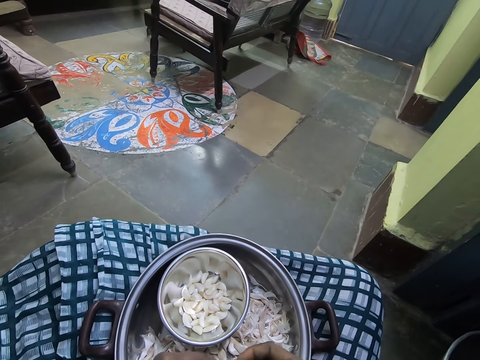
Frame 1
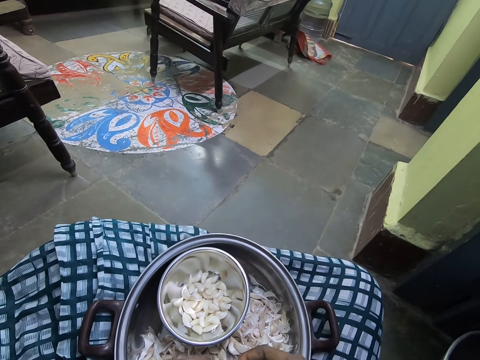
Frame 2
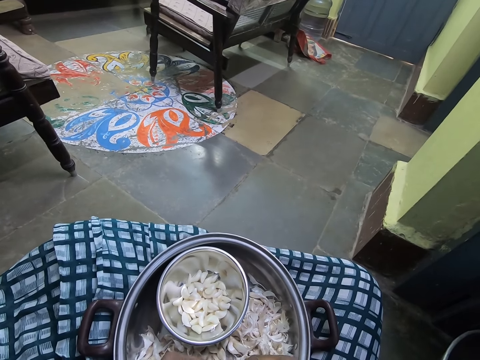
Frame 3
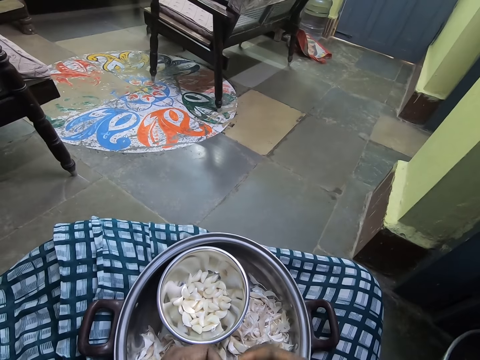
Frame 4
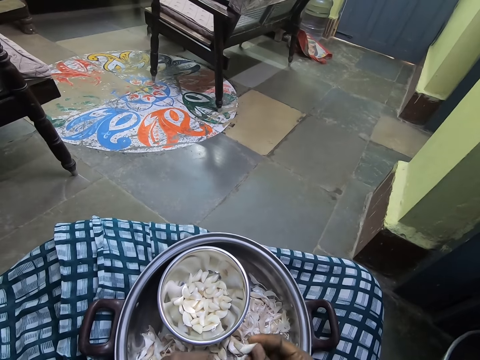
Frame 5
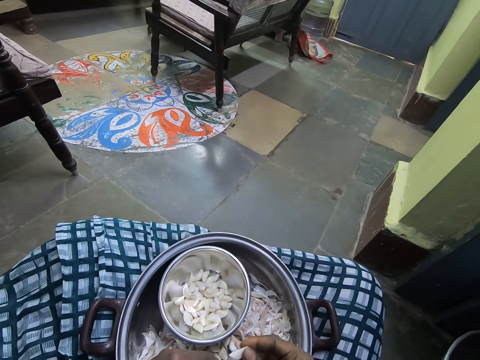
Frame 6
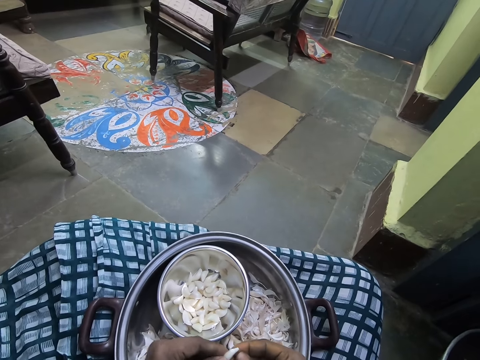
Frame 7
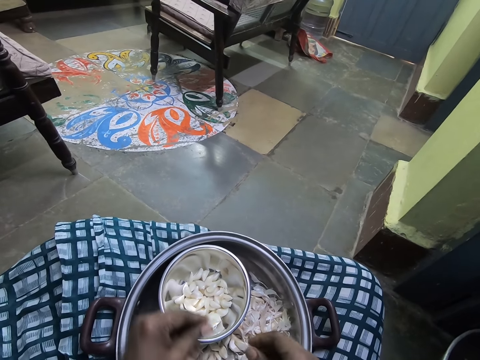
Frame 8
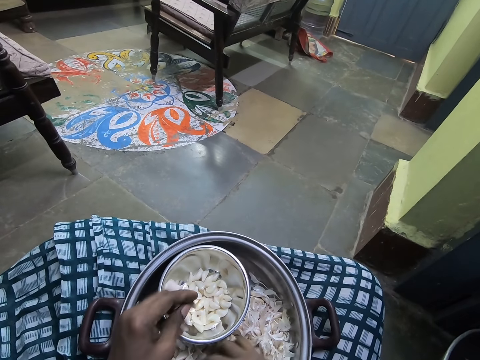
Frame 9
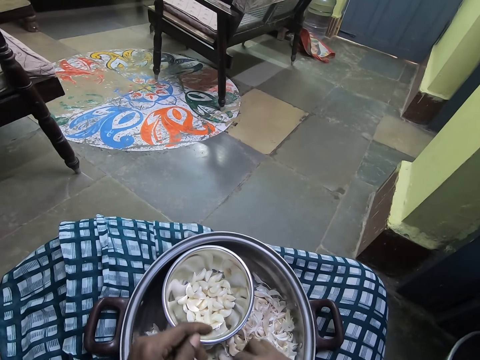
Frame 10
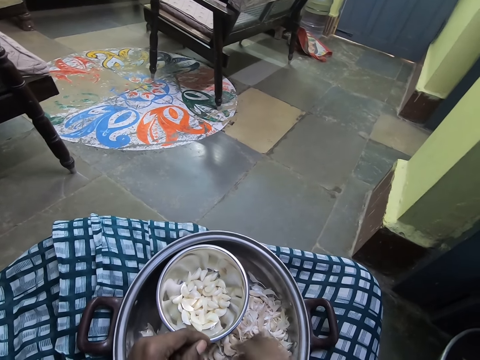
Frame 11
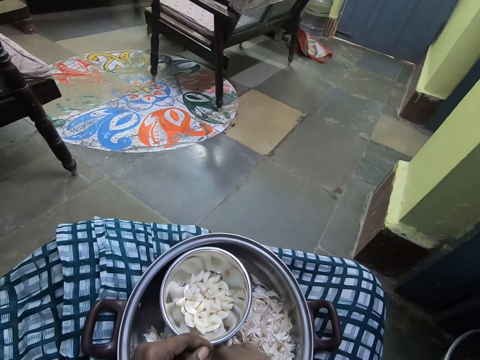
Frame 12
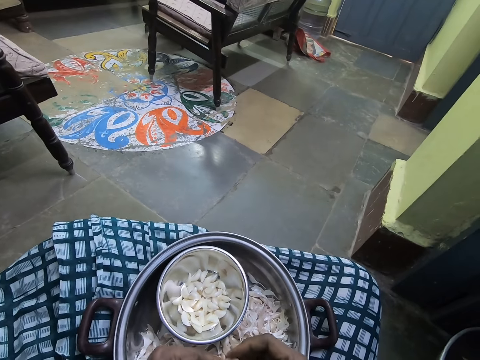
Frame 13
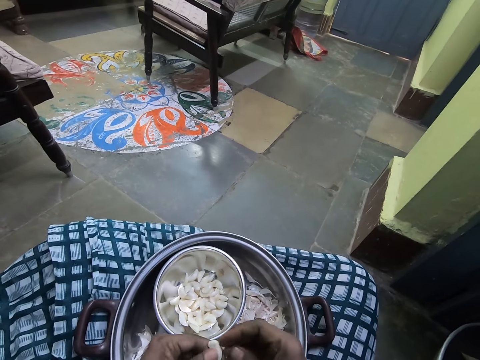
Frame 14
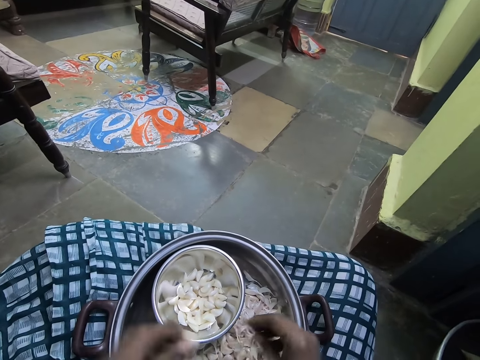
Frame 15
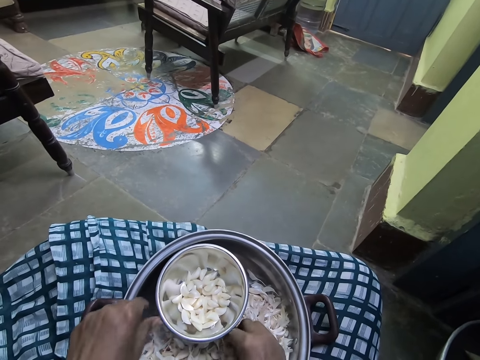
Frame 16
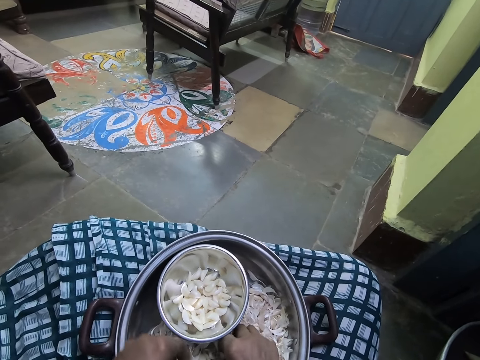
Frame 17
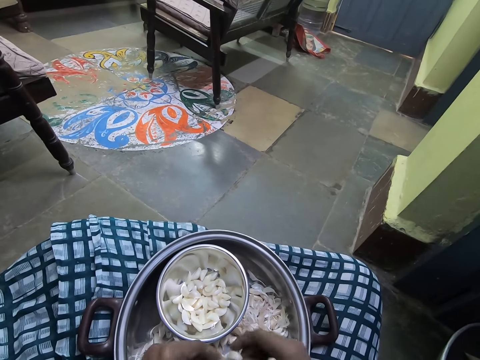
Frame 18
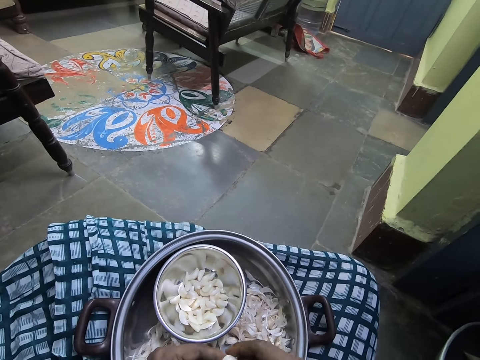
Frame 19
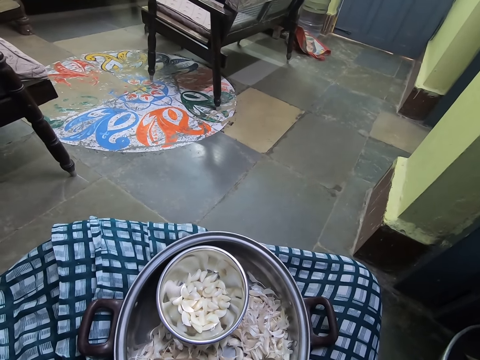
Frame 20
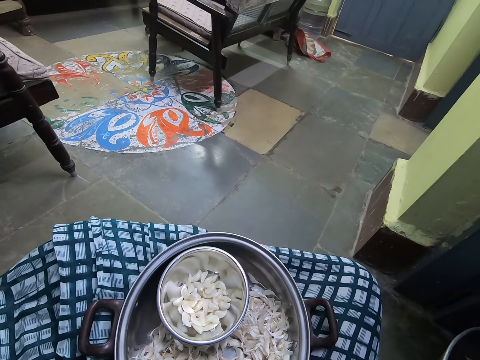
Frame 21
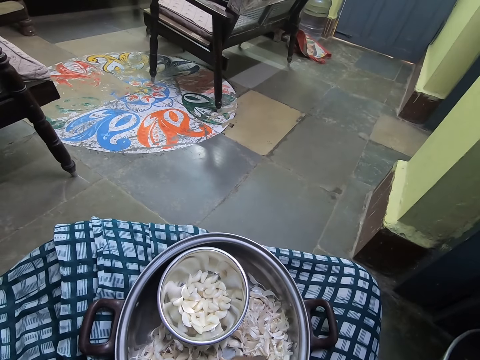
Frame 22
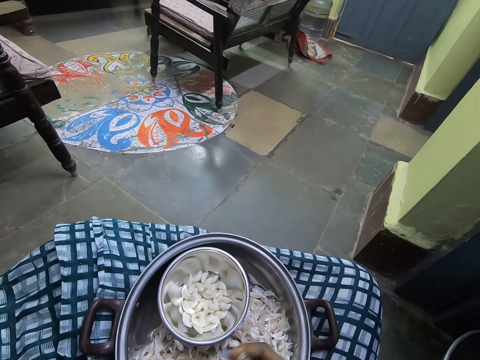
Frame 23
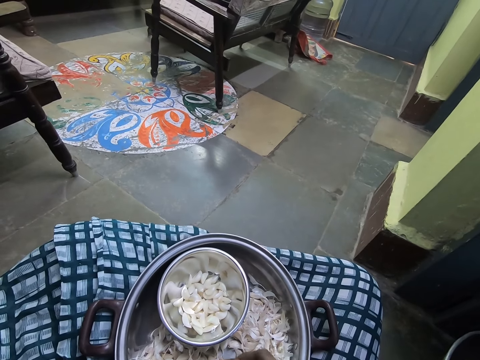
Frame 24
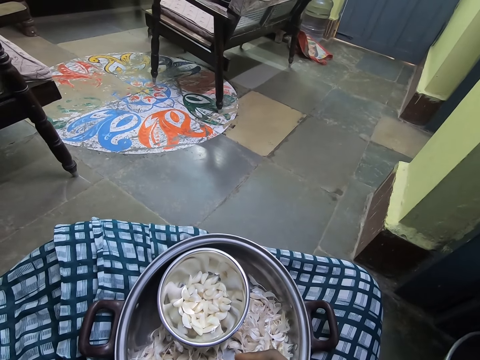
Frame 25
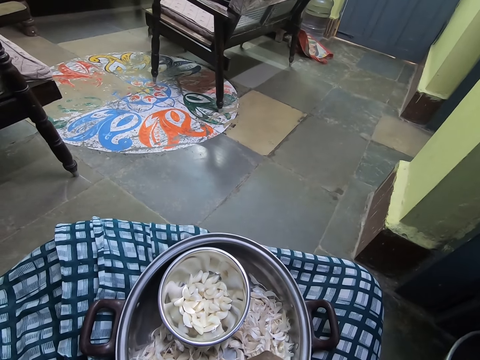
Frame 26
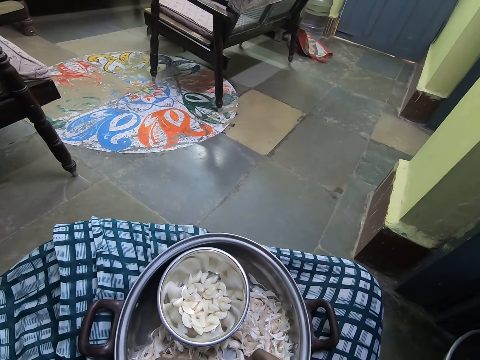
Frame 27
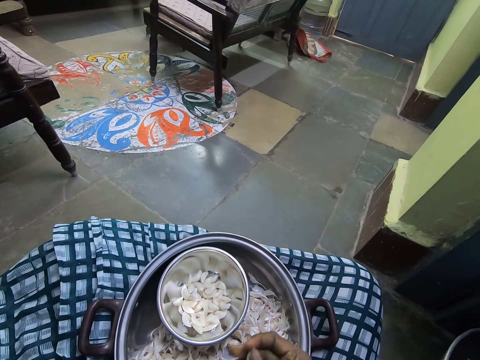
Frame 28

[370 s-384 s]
The camera wearer throws a garlic in the bowl. They pick up a garlic from the pot. They peel the garlic with both hands. They put a garlic in the pot. They pick up a garlic from the pot. They peel the garlic.

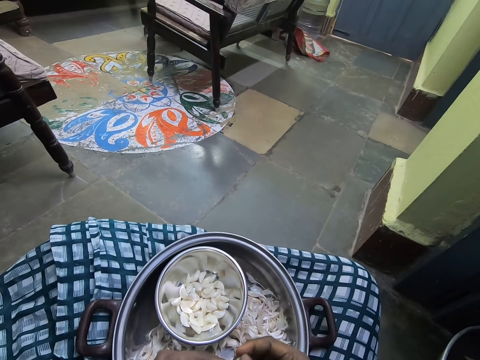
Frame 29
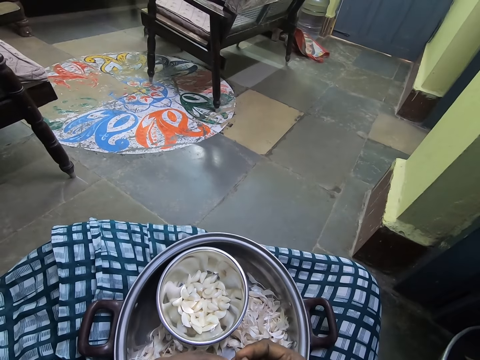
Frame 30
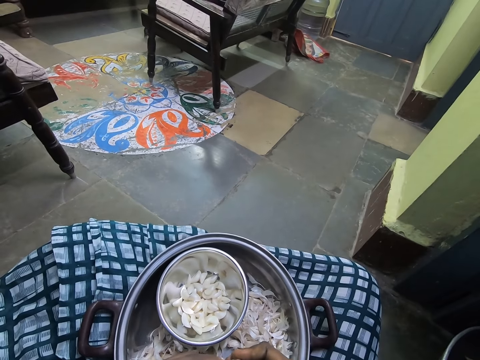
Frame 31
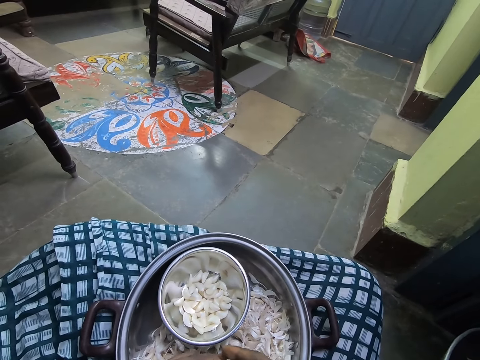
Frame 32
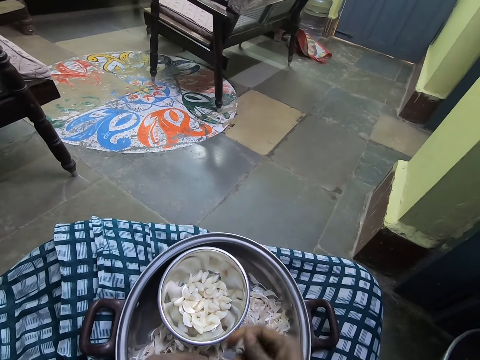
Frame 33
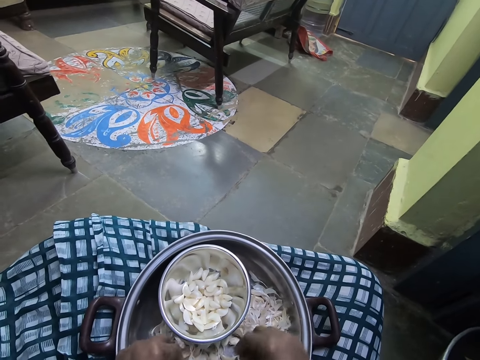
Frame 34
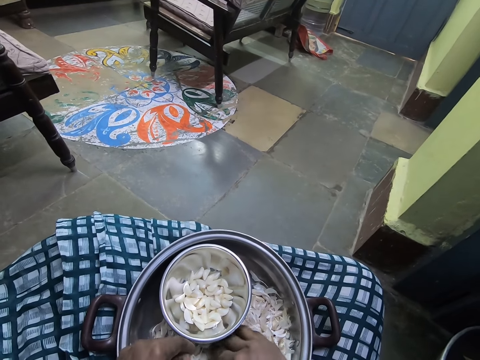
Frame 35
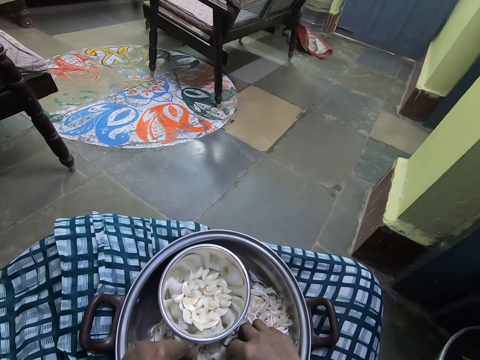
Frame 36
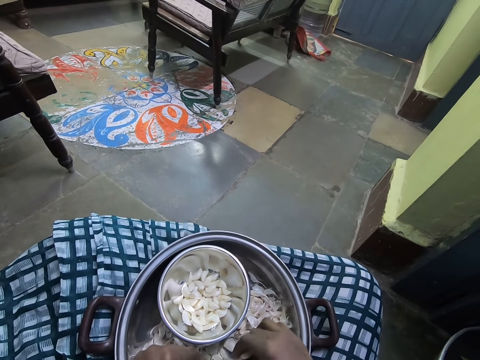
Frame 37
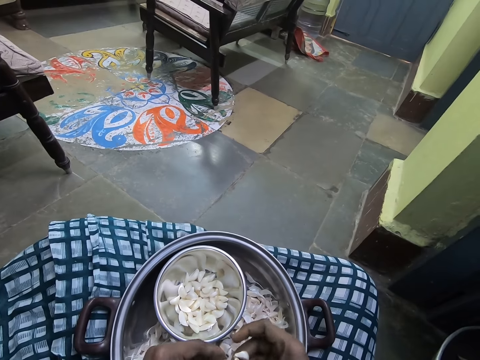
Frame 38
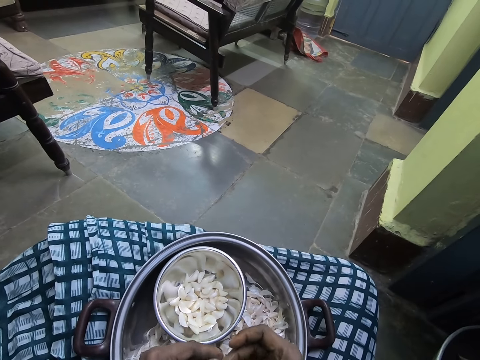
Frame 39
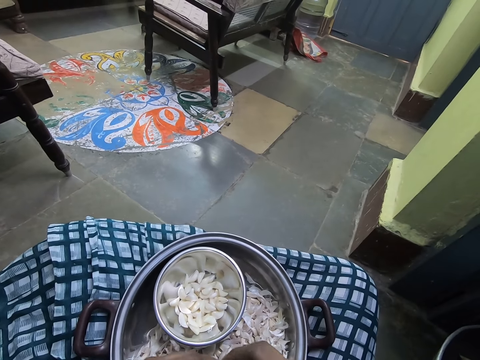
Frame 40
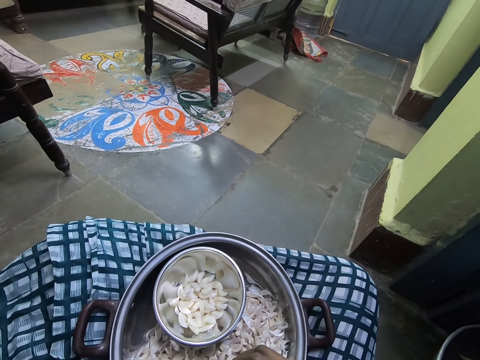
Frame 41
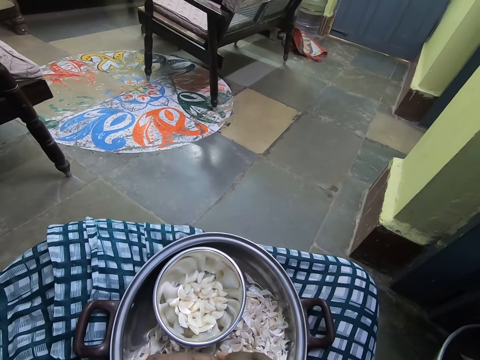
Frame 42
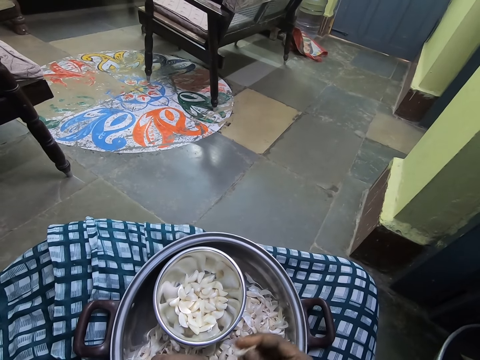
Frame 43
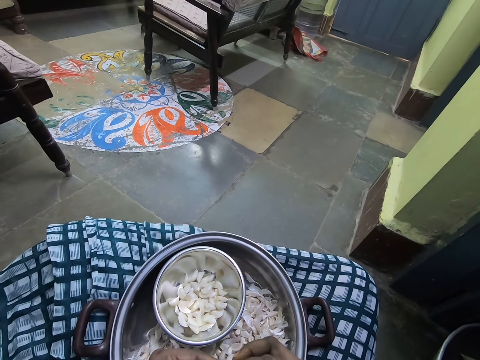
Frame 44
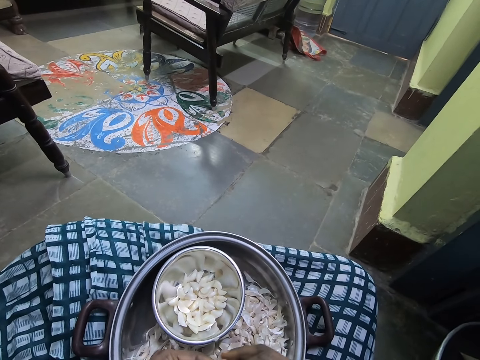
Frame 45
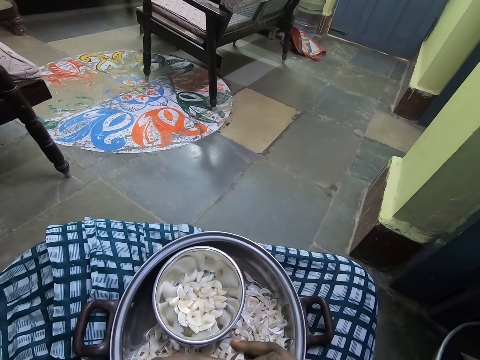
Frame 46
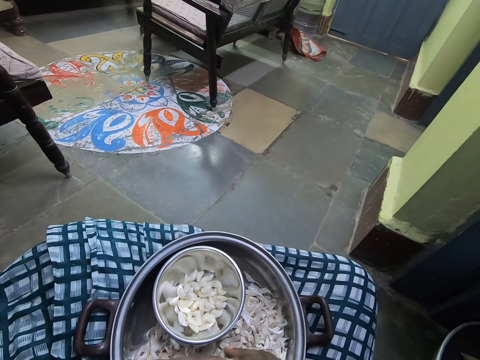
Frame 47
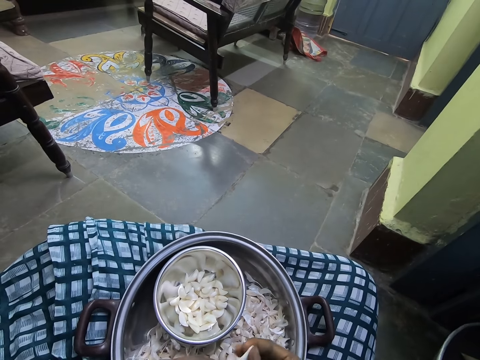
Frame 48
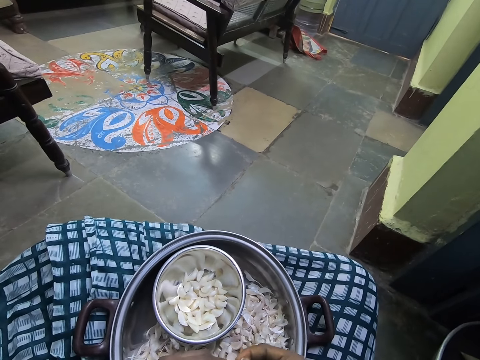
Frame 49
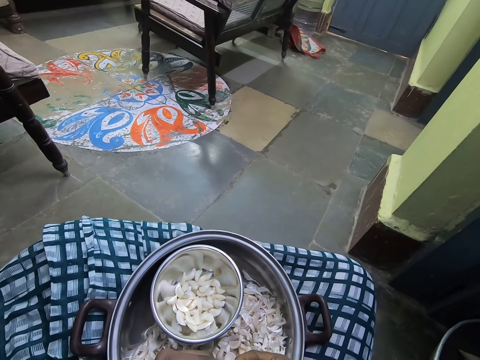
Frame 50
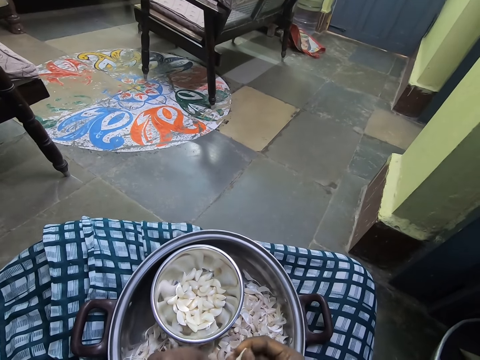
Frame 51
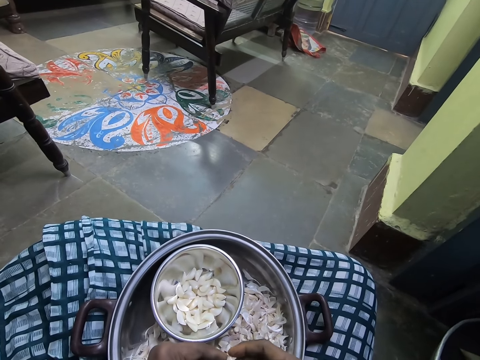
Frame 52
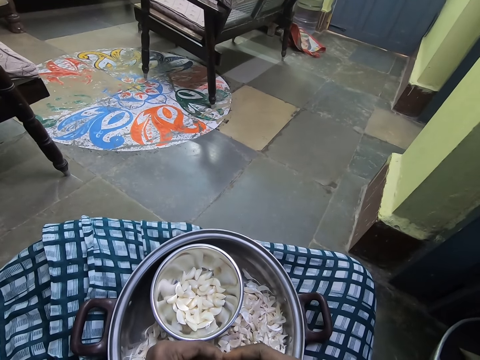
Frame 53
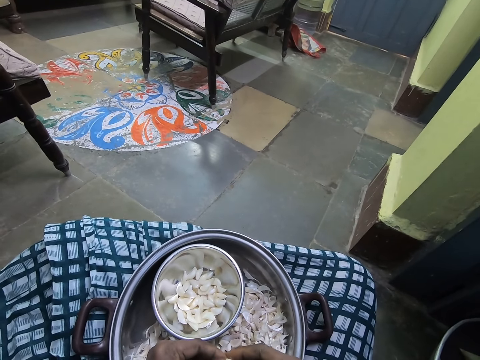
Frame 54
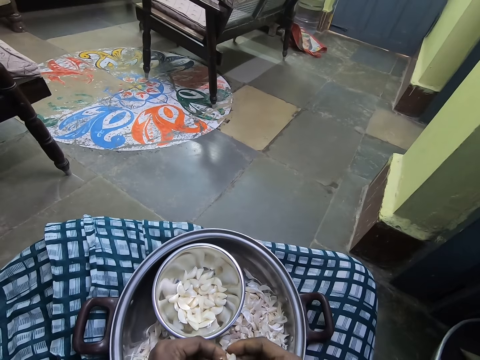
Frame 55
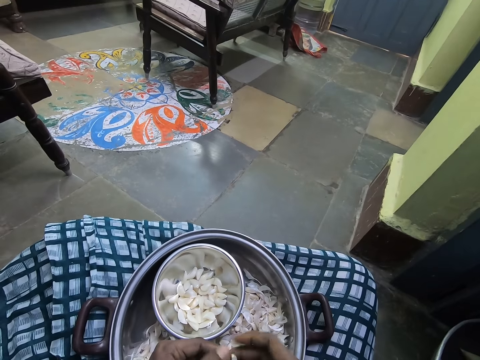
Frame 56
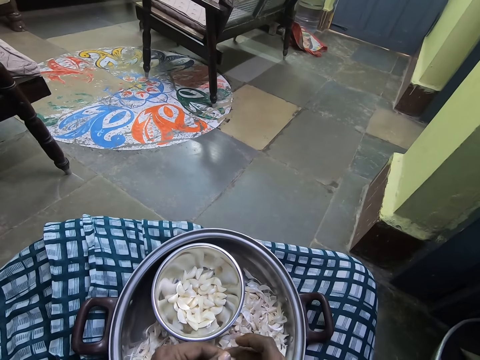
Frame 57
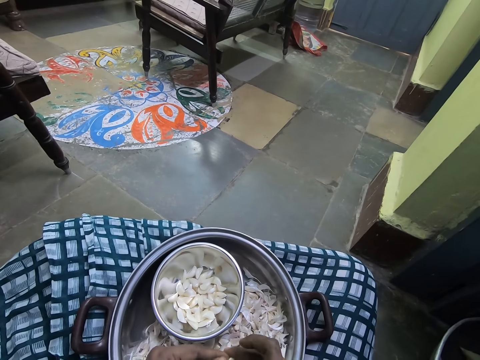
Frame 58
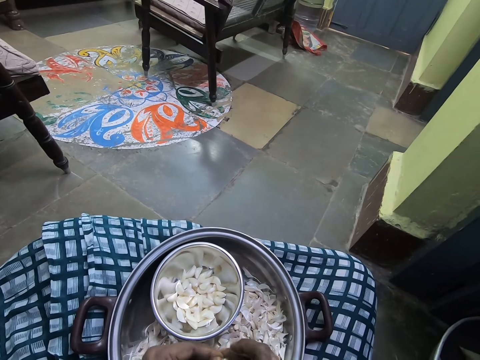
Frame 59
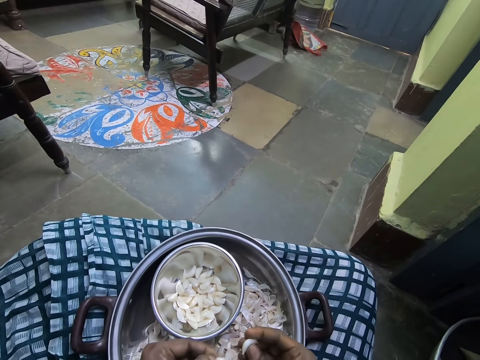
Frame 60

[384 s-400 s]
The camera wearer throws a garlic in the bowl. He picks up a garlic from the pot. He peels the garlic. He peels the garlic with his hands.
